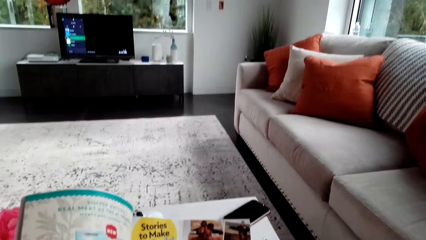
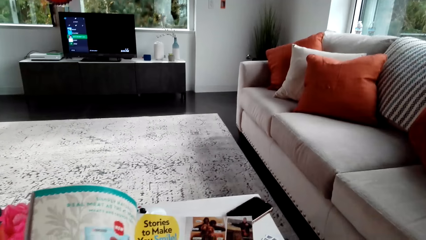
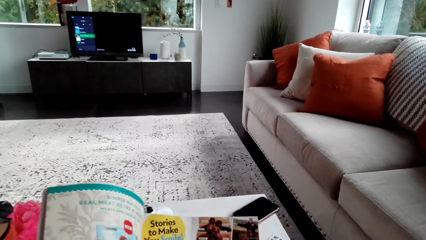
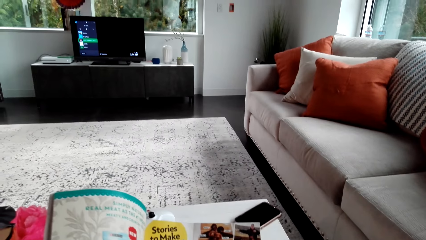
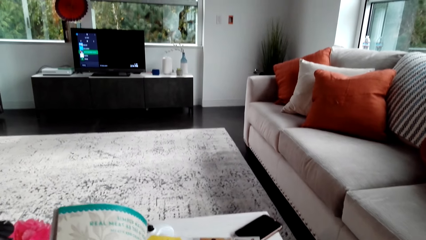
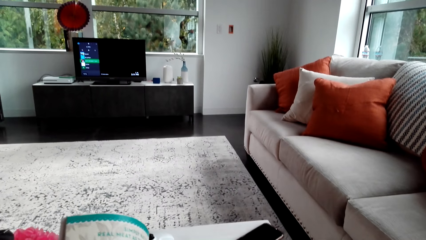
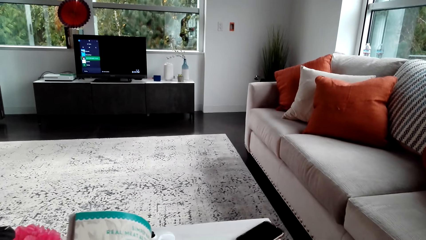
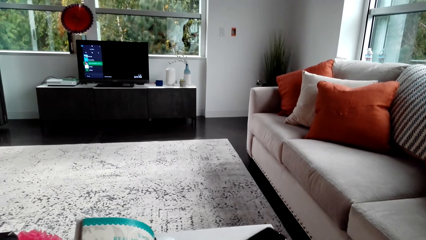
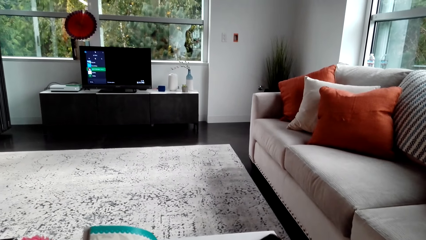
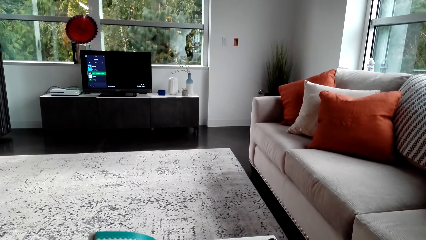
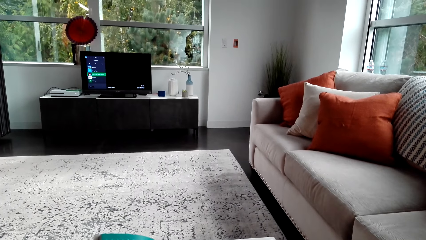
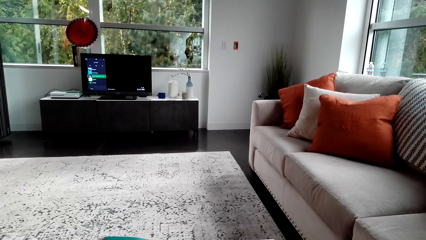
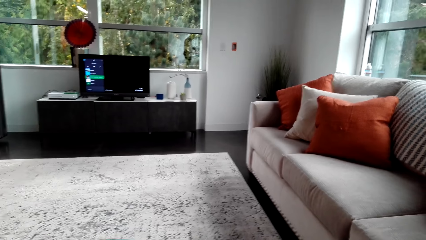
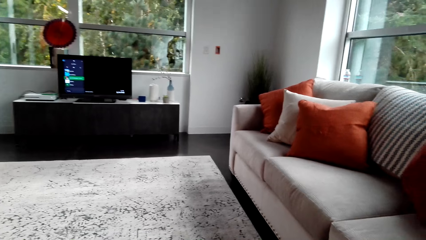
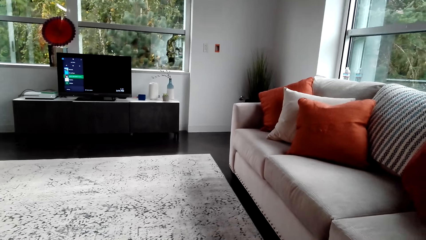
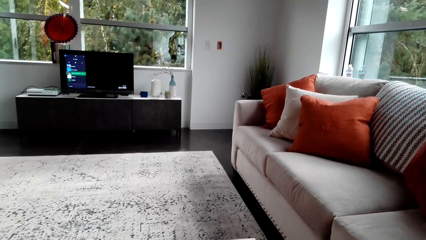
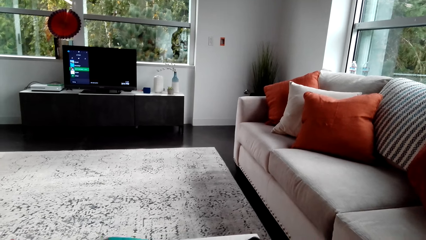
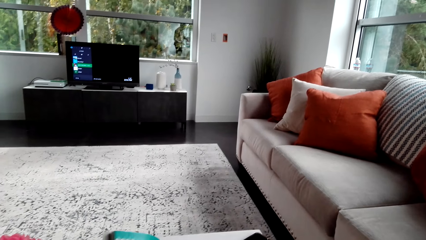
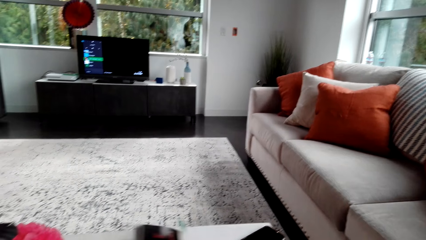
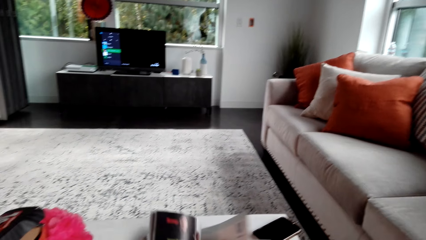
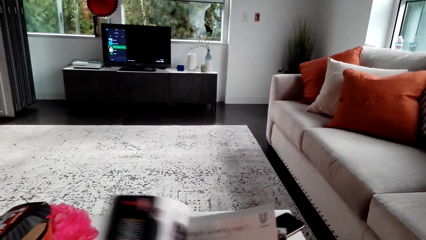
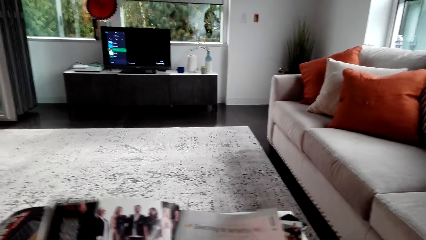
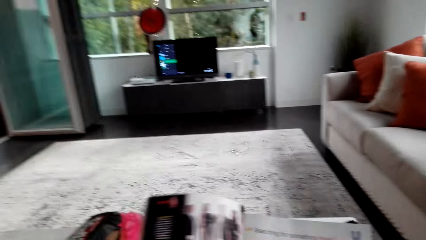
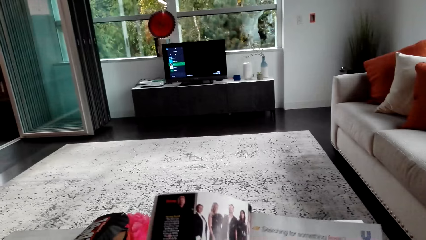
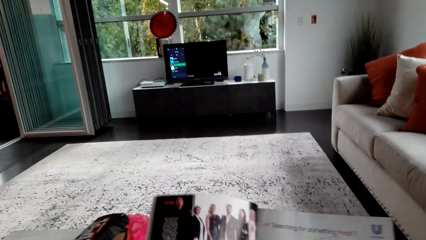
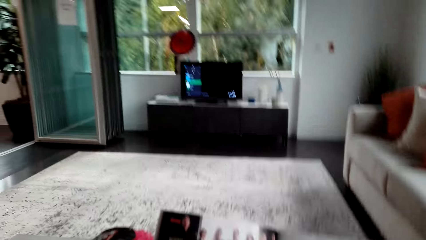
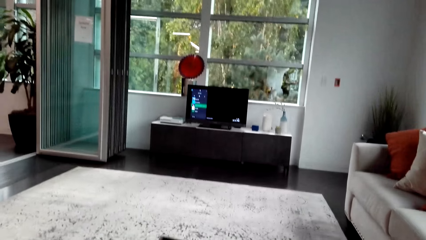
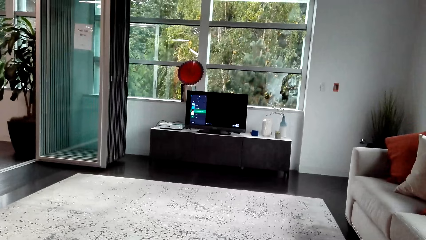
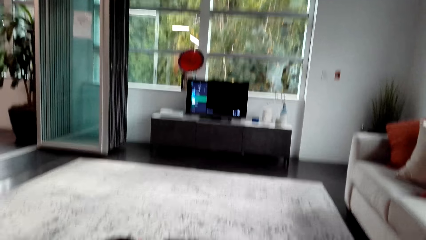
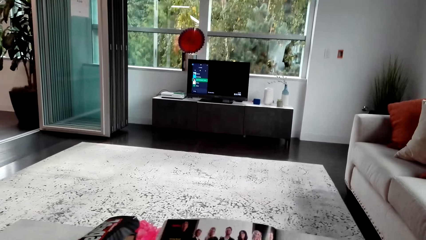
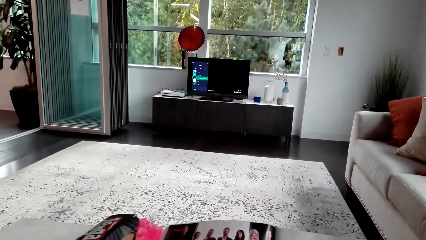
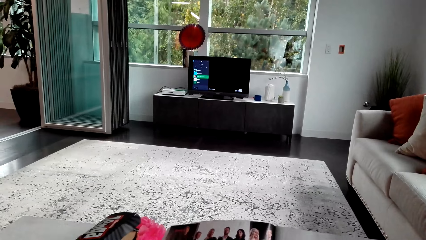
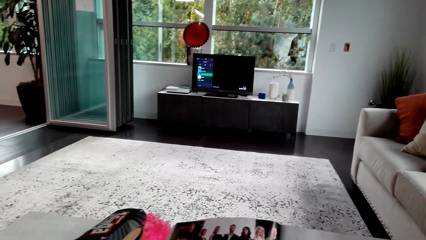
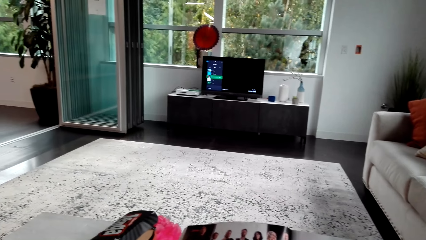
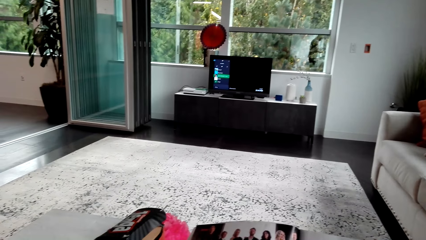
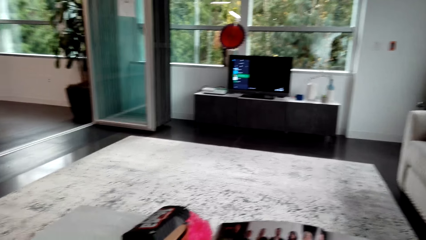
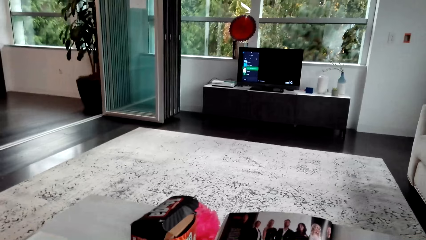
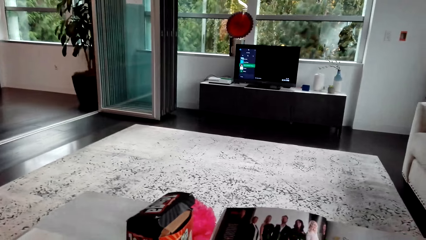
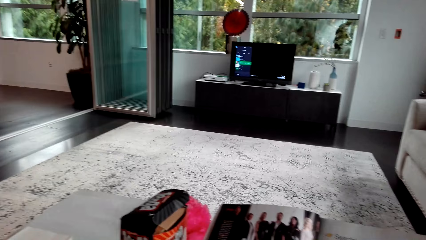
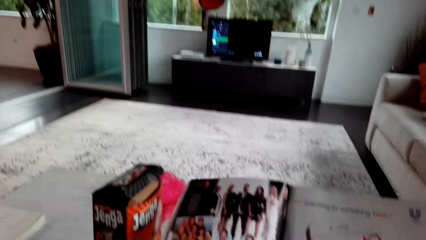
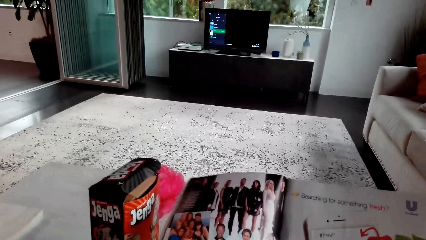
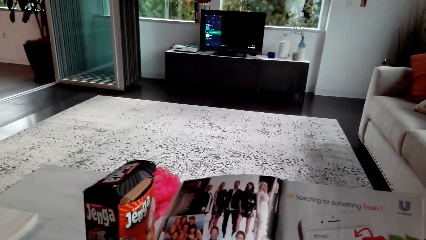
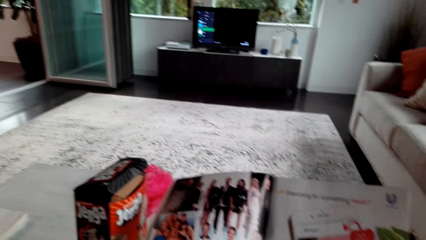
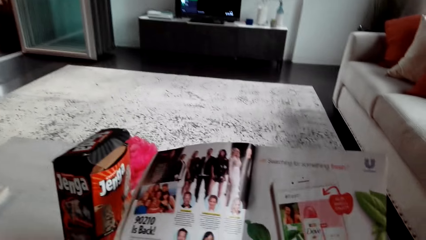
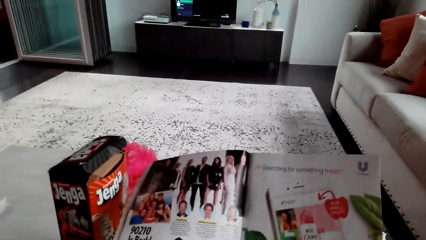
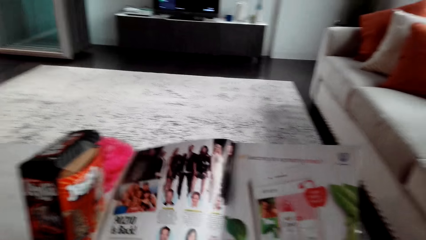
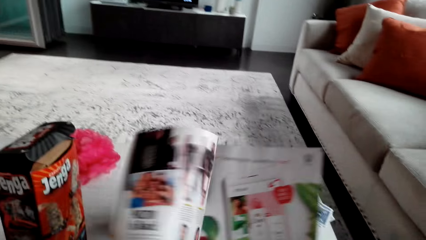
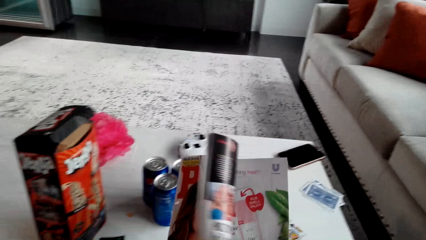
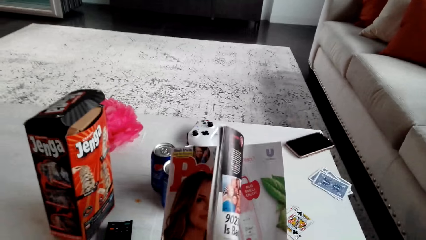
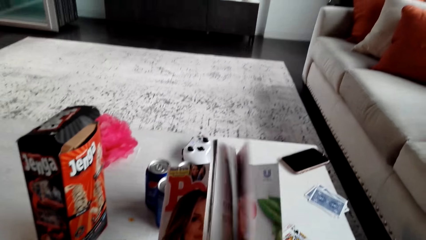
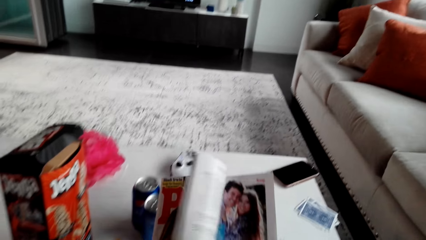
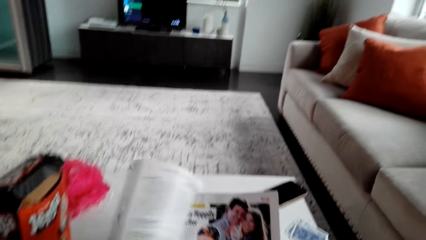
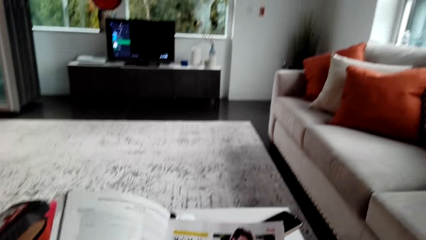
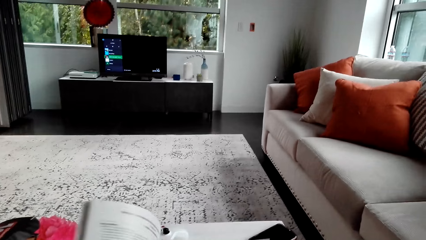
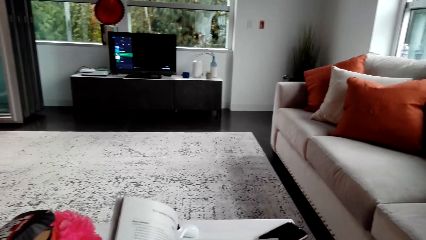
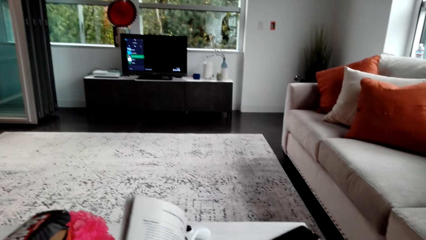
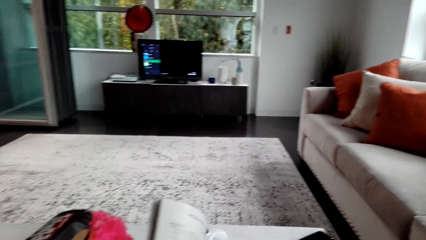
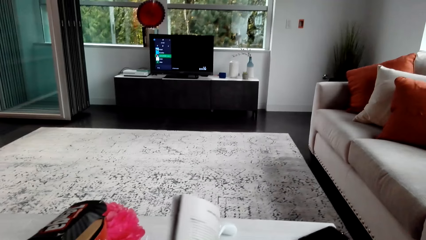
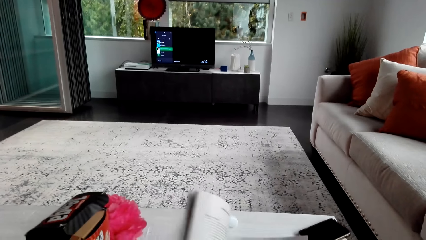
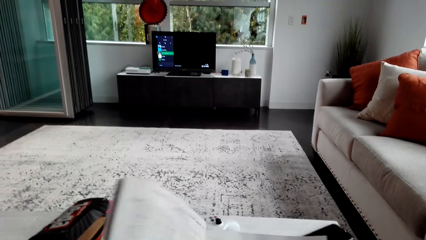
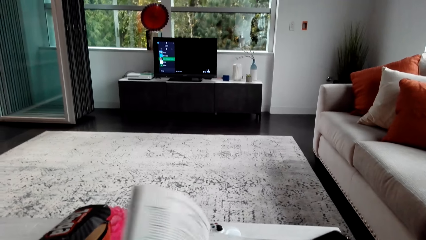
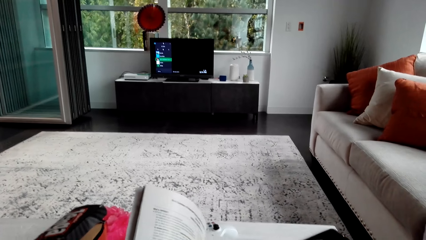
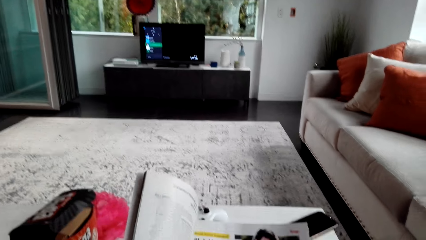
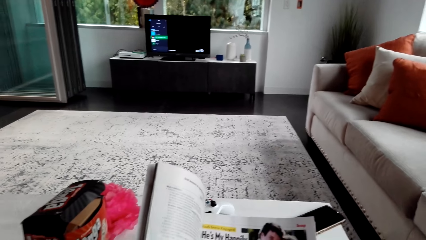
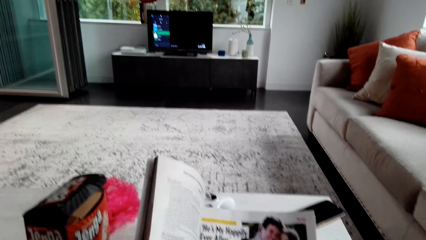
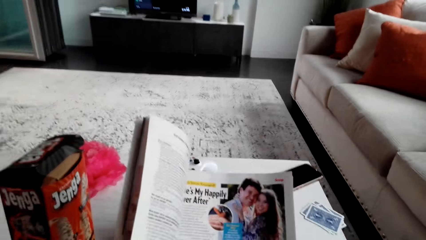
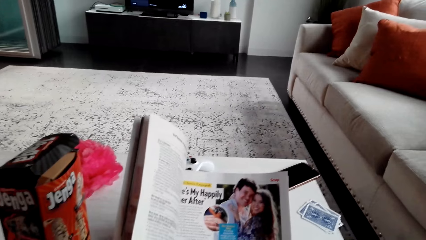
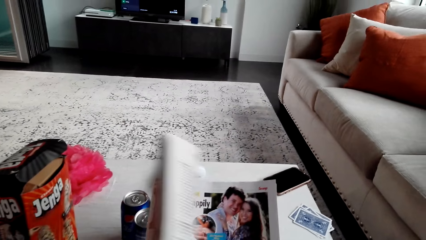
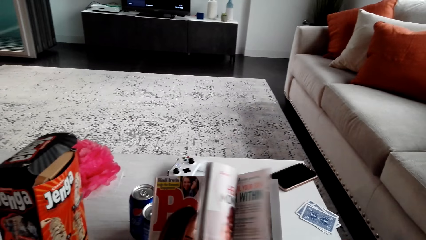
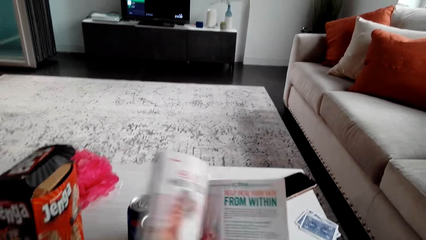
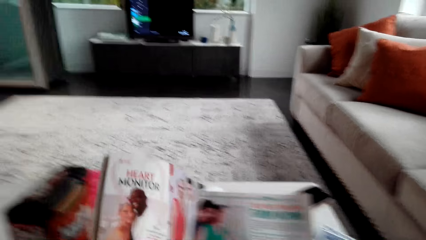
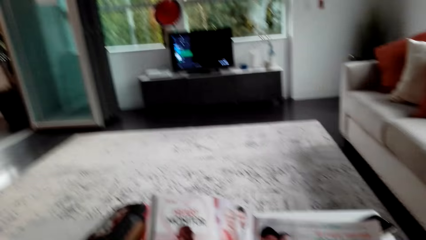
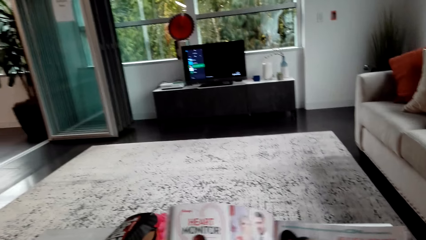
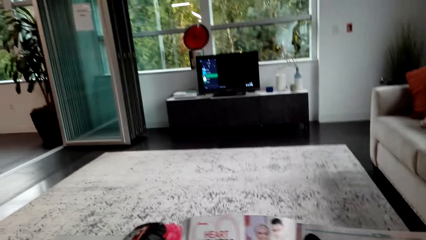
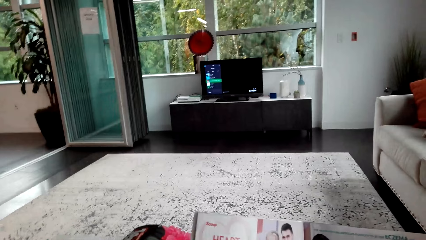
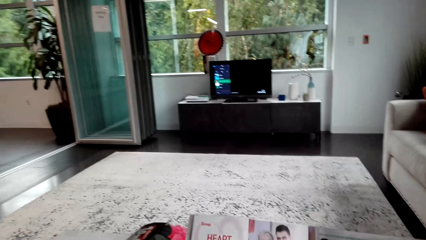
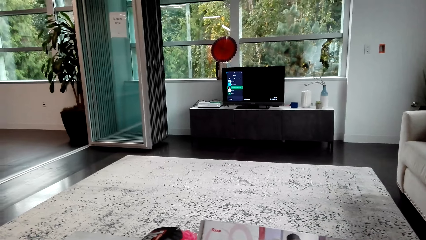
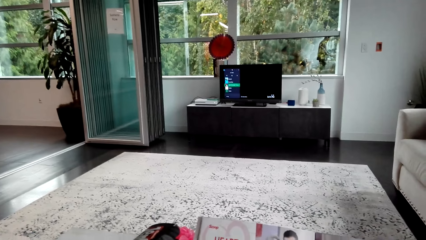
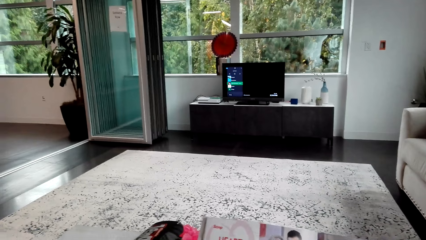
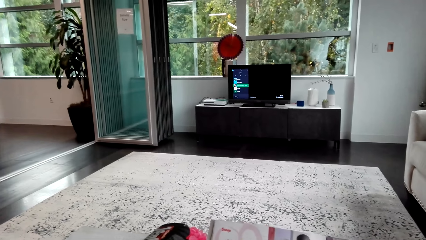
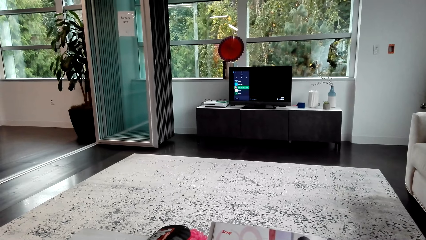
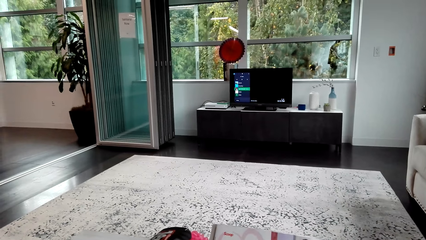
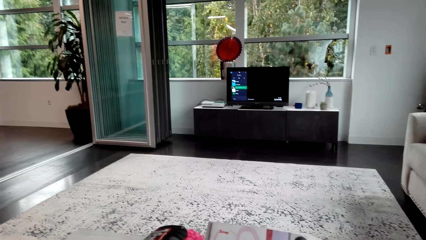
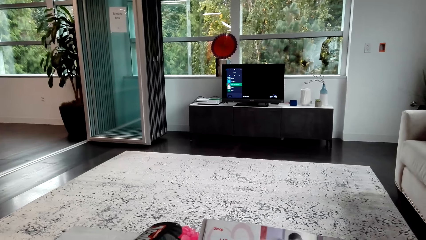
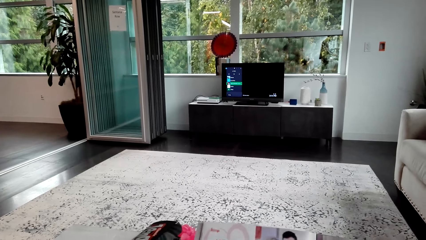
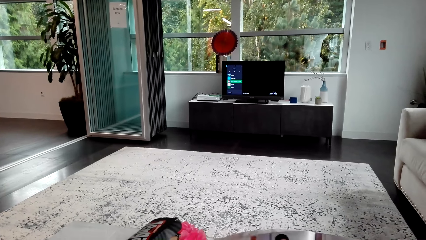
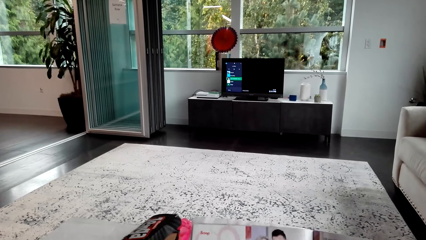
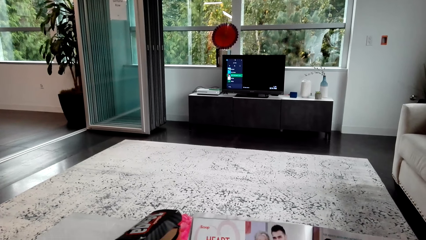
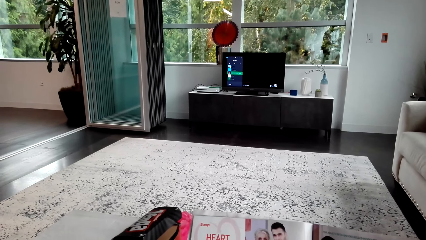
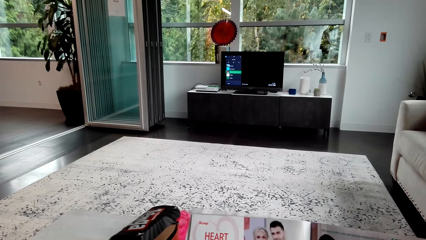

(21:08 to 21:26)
The camera wearer turns the page. They look around. A man speaks to the camera wearer. The camera wearer speaks to the man. They turn the page. They speak to the man. They turn the page.
